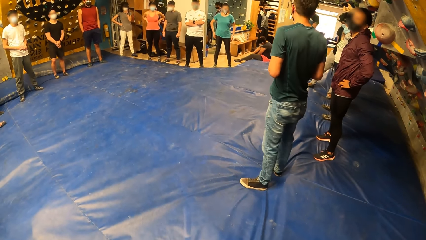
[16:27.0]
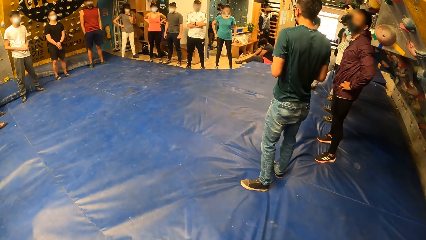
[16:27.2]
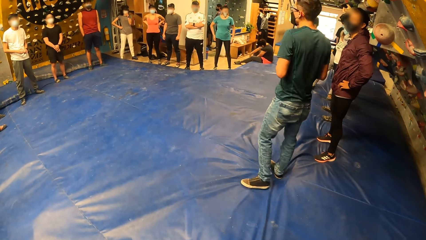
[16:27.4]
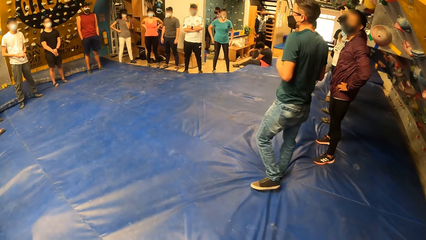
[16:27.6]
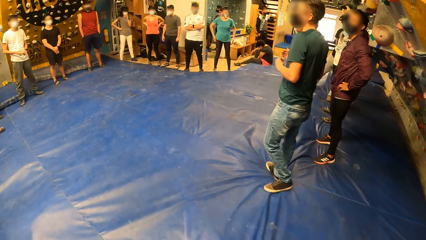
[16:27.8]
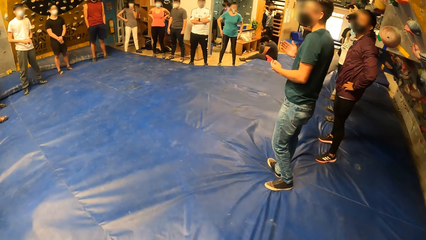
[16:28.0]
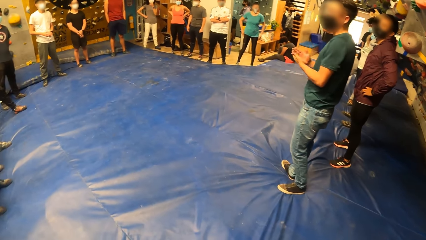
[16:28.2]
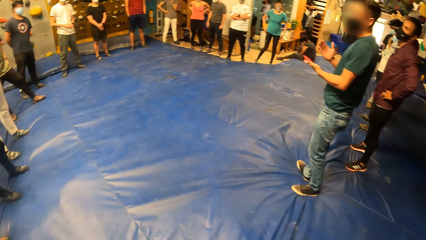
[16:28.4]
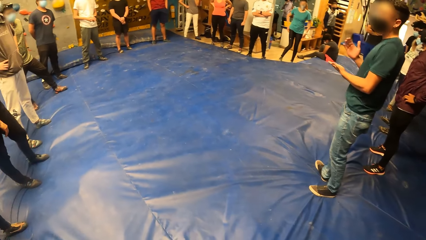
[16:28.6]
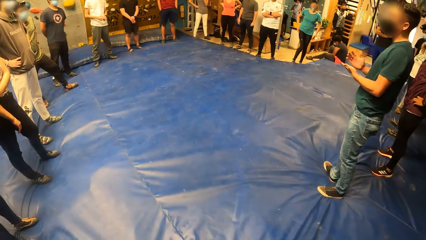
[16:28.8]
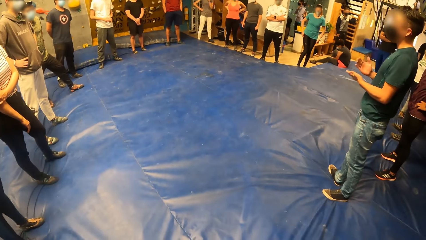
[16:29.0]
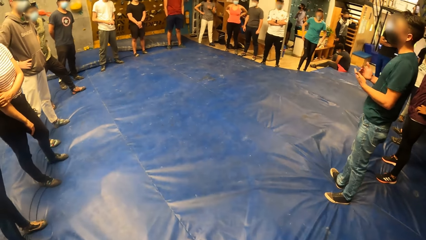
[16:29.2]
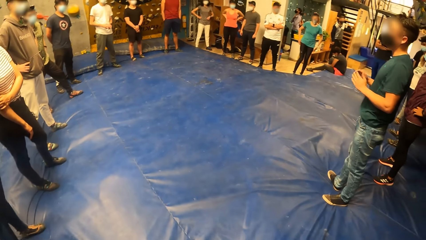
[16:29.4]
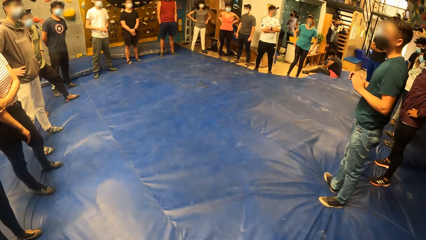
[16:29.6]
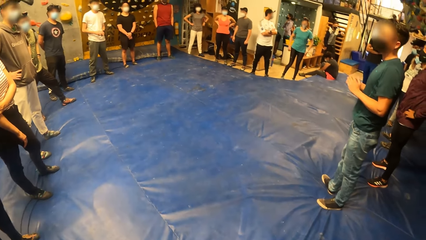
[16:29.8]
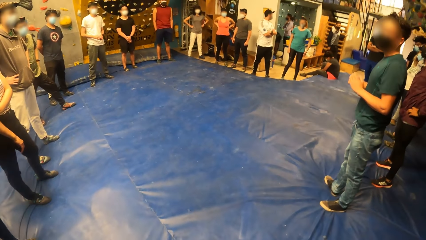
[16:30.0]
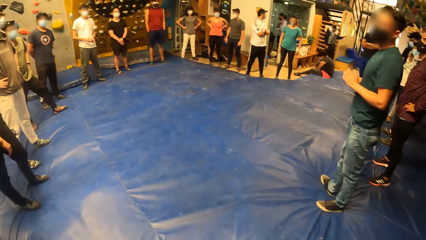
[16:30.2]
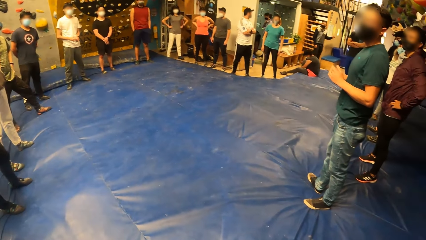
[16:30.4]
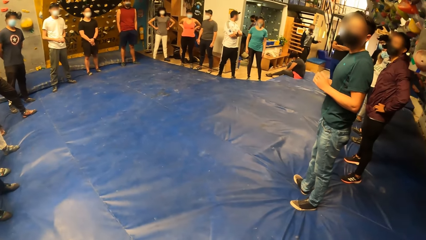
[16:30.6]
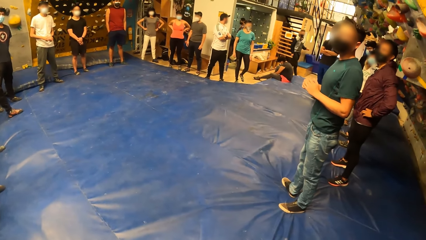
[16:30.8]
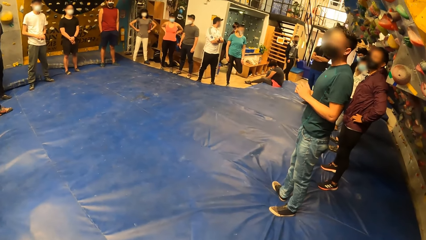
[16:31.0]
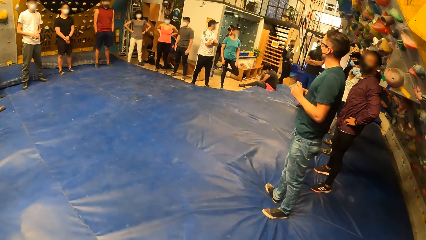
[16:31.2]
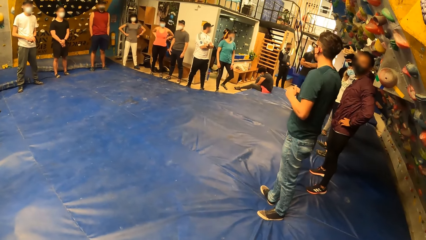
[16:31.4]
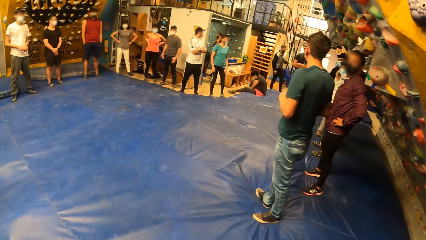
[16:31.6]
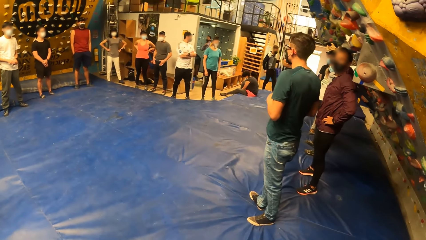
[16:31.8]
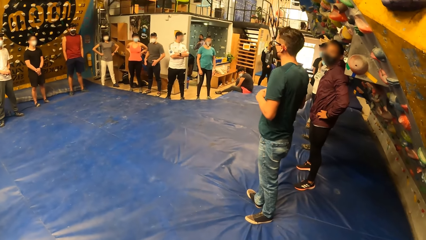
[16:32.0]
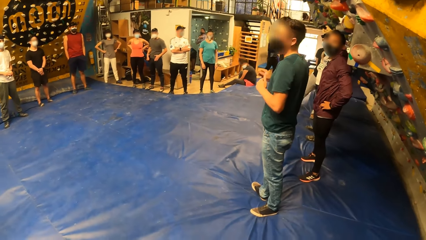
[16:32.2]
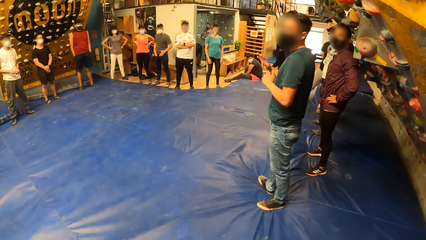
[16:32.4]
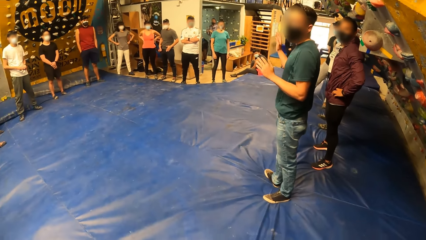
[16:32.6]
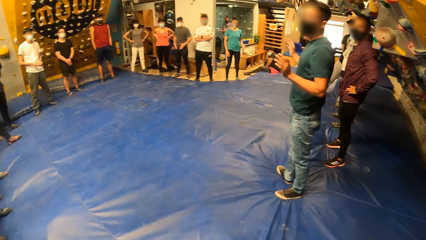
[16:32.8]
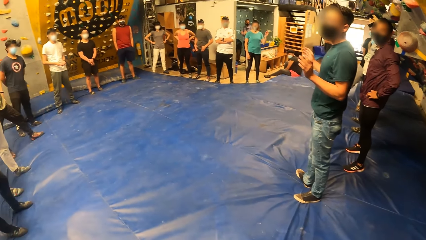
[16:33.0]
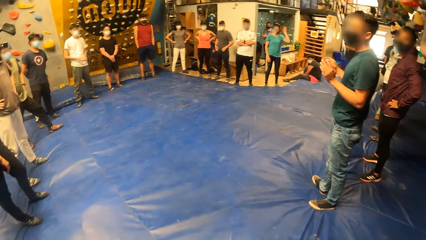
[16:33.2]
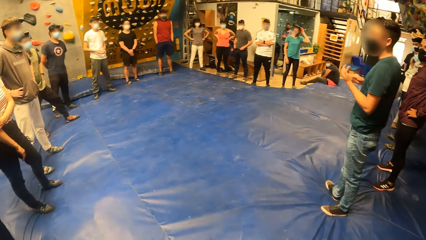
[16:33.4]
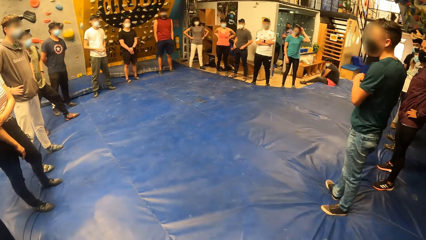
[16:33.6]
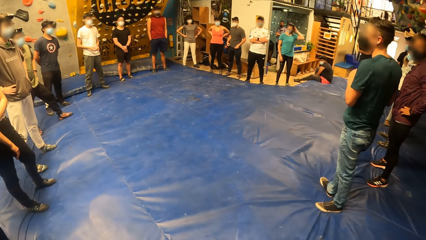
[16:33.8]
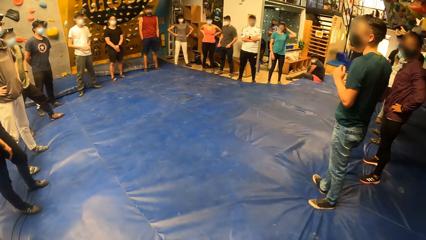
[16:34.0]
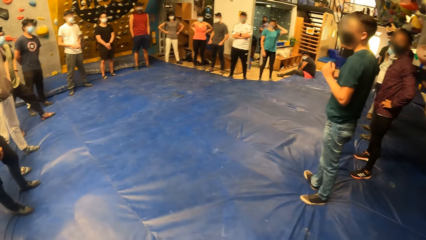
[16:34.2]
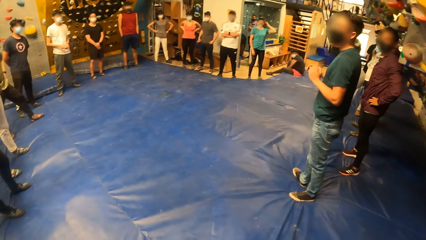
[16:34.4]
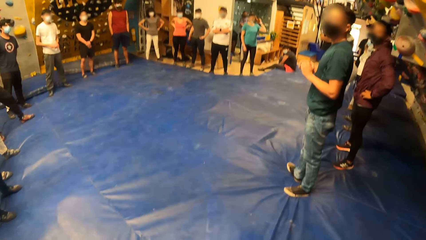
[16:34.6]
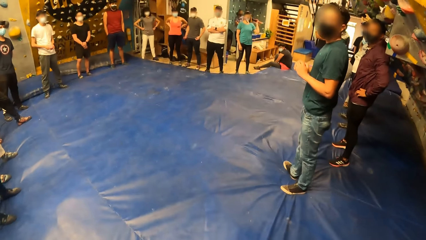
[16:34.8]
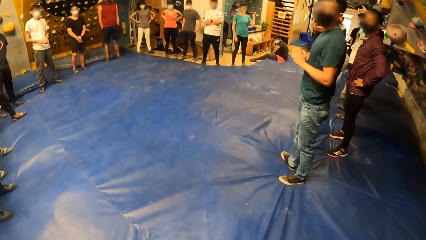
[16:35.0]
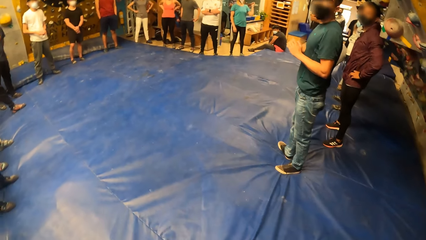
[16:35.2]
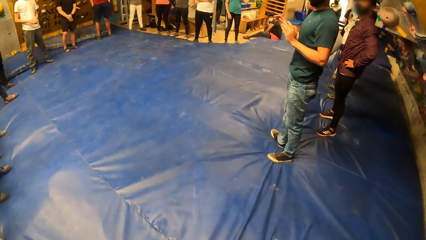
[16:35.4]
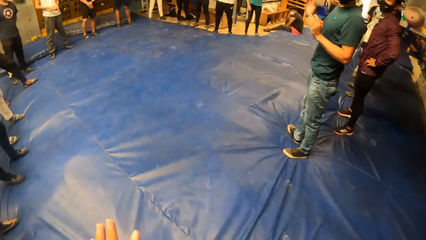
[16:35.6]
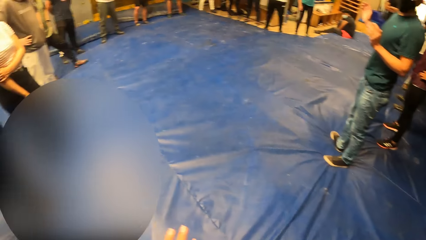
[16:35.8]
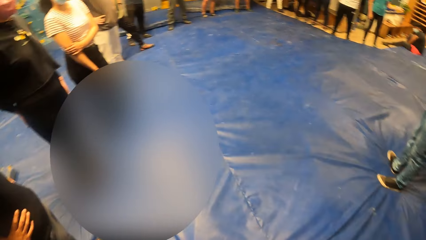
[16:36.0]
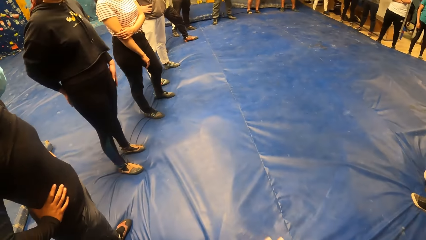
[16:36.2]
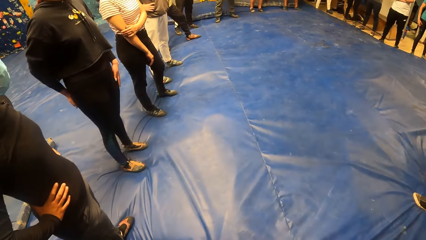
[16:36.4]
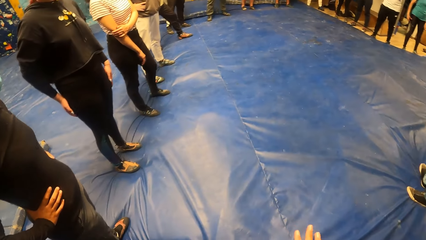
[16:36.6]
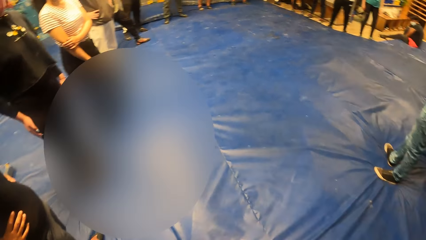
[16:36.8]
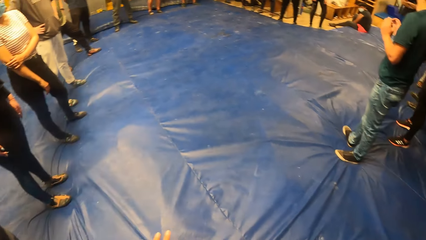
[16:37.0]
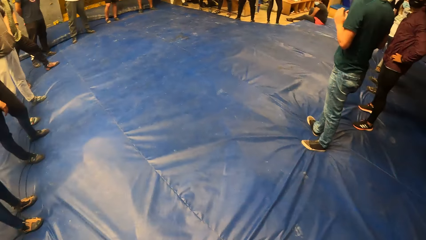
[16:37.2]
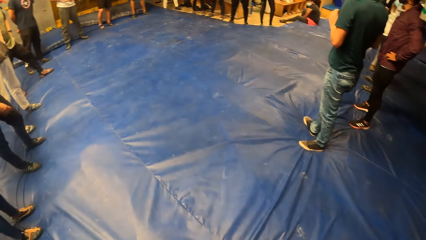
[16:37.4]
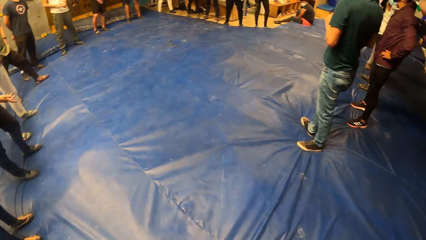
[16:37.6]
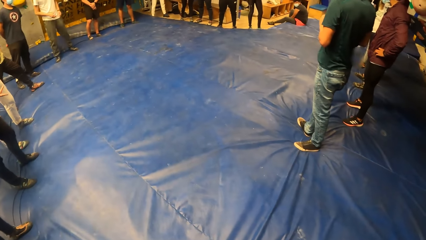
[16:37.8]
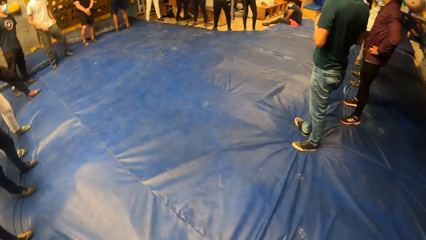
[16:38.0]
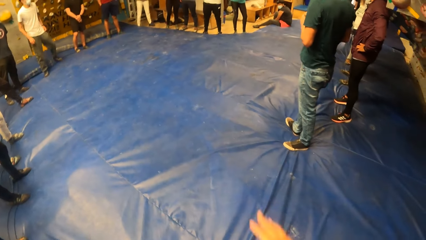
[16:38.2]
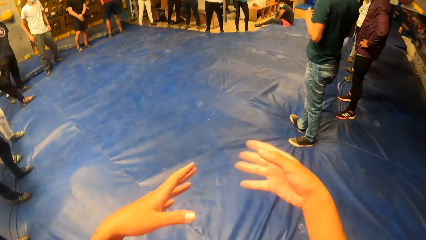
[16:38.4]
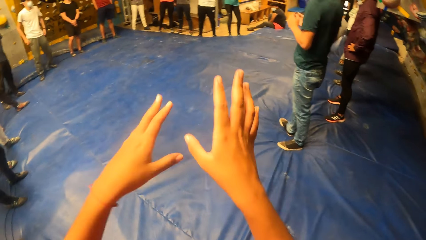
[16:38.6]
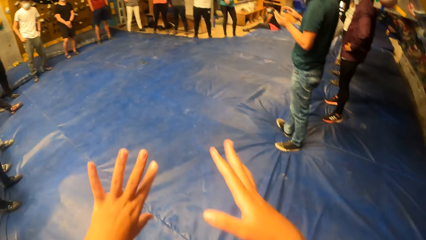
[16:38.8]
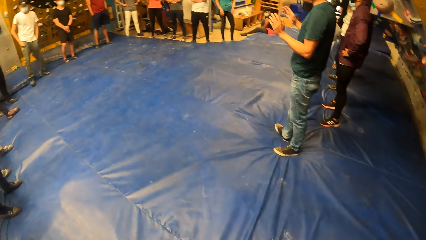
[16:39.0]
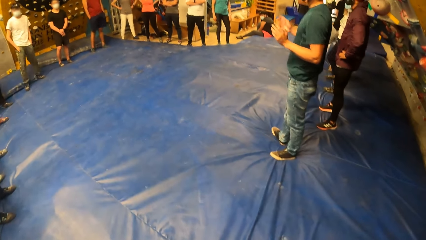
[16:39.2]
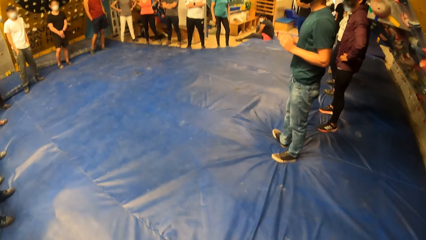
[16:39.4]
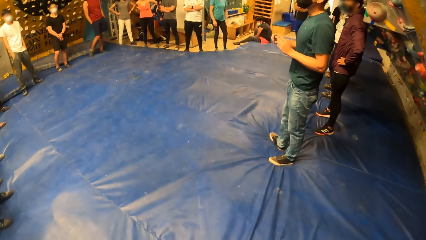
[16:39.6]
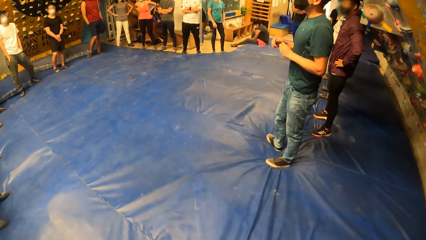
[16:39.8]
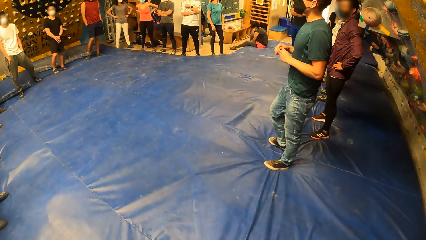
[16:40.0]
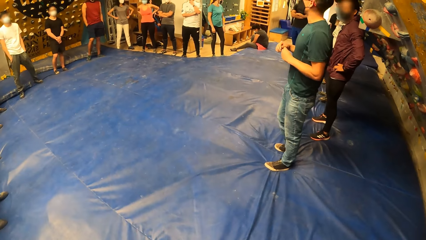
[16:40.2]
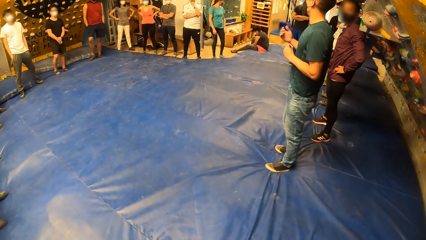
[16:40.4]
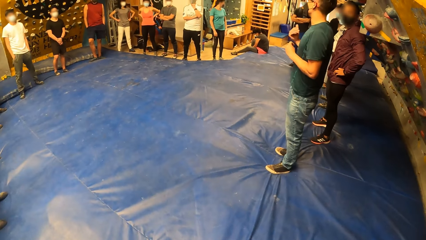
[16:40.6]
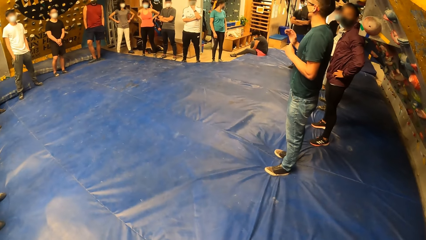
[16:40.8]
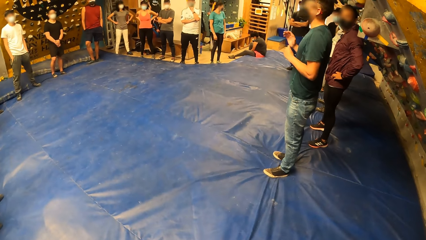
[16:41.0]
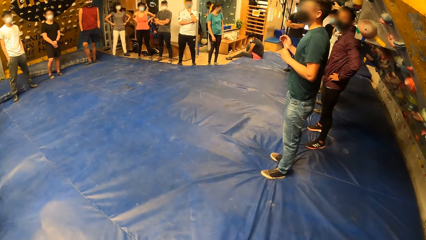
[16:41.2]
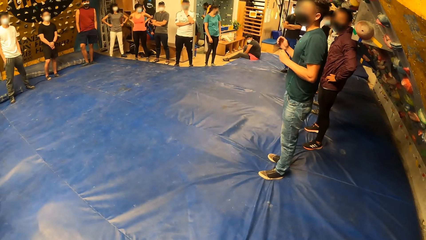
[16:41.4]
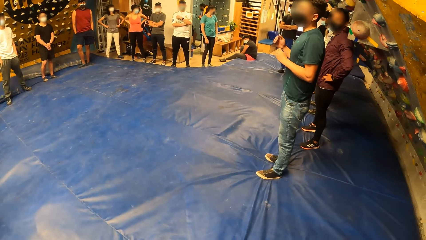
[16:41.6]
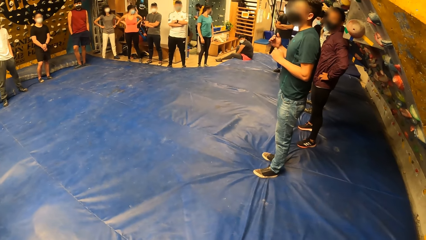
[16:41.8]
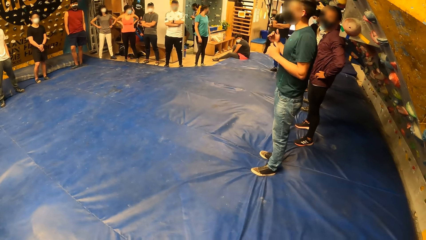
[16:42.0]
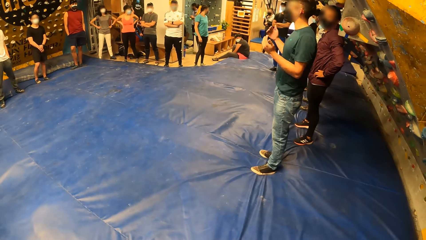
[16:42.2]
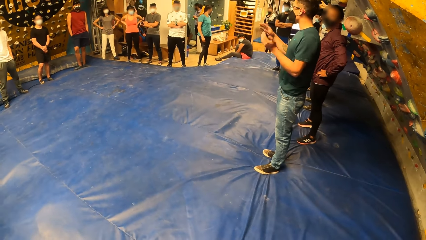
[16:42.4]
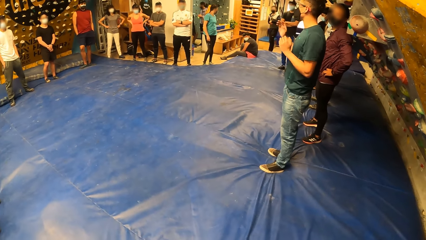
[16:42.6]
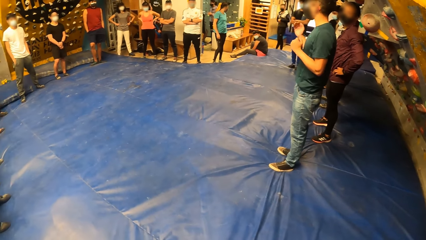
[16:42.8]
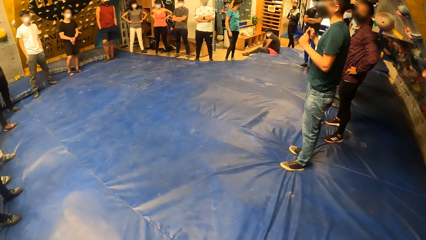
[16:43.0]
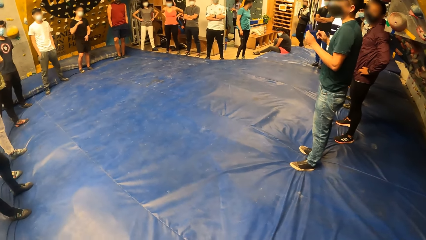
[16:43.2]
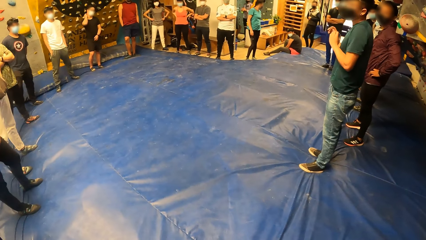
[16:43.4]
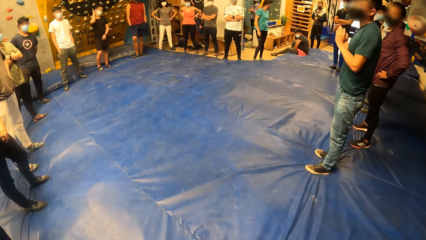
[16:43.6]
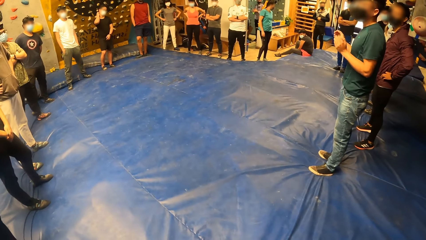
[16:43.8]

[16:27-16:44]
The man hits his left palm with his right hand. The camera wearer gesticulates with both hands.
